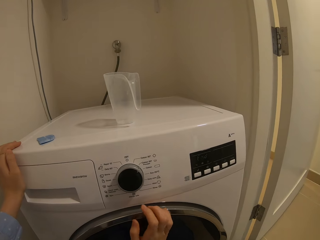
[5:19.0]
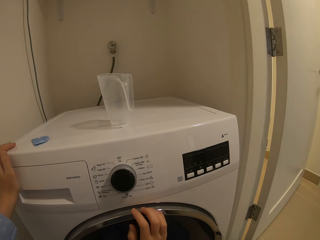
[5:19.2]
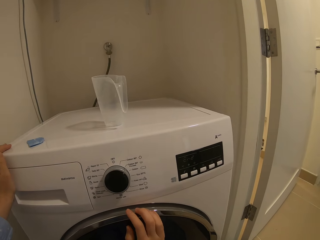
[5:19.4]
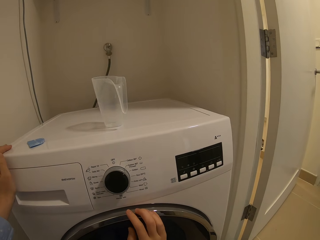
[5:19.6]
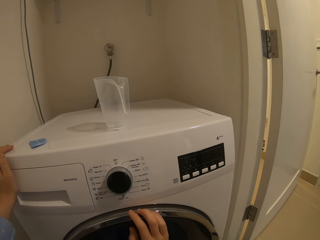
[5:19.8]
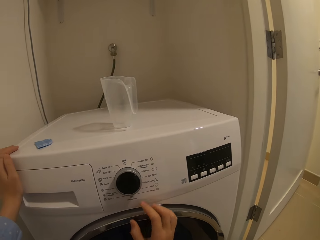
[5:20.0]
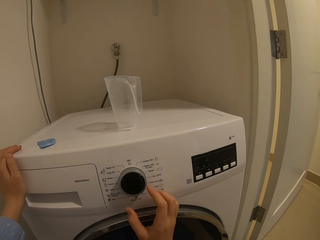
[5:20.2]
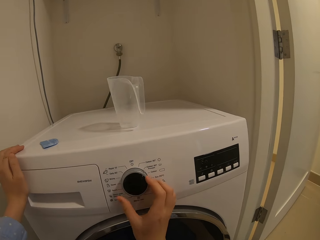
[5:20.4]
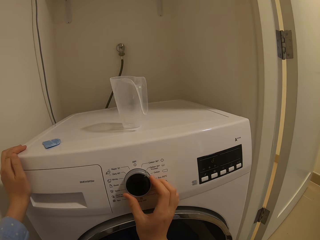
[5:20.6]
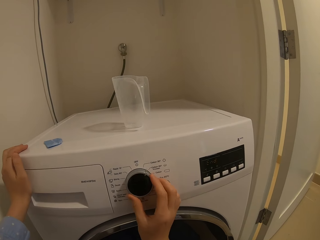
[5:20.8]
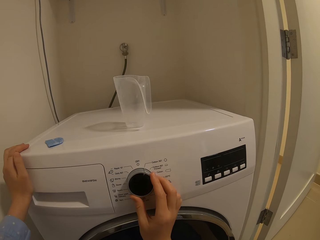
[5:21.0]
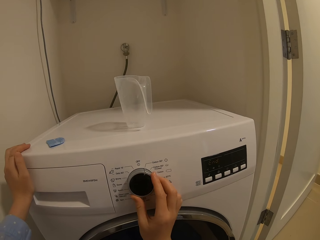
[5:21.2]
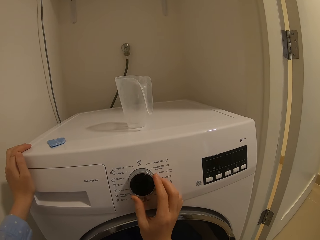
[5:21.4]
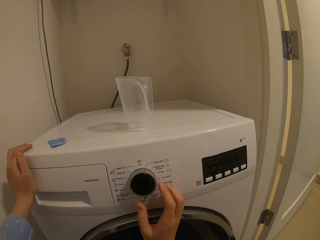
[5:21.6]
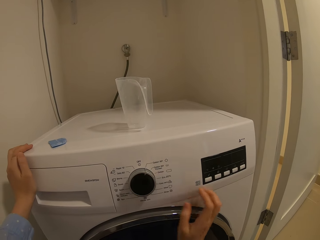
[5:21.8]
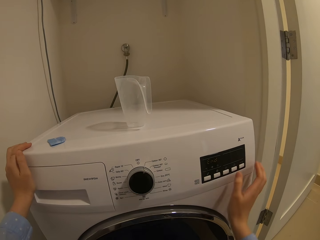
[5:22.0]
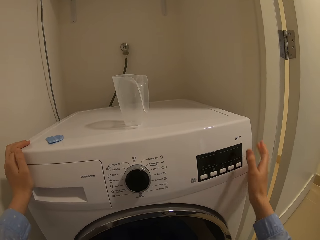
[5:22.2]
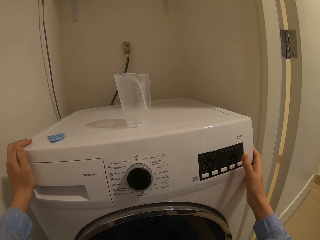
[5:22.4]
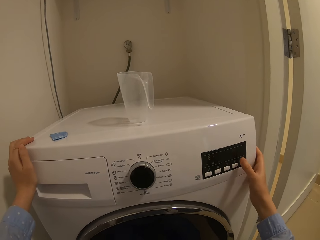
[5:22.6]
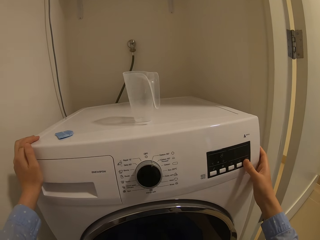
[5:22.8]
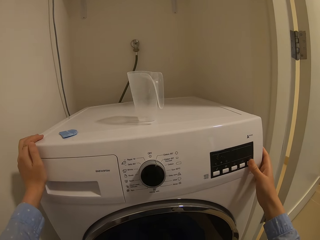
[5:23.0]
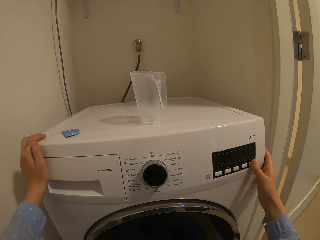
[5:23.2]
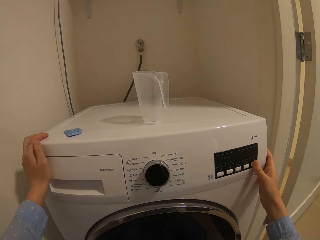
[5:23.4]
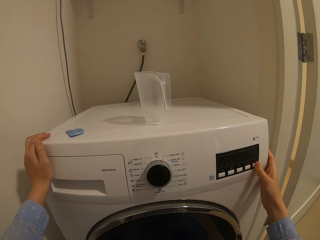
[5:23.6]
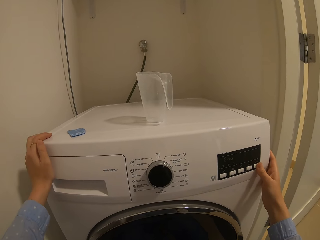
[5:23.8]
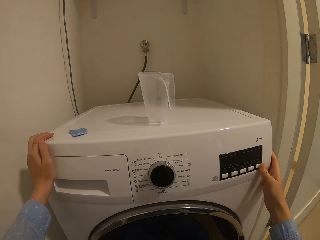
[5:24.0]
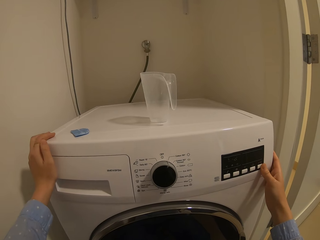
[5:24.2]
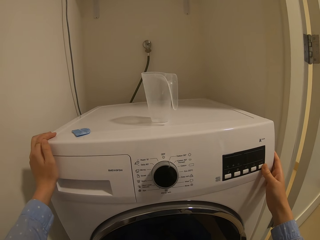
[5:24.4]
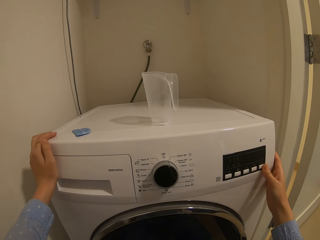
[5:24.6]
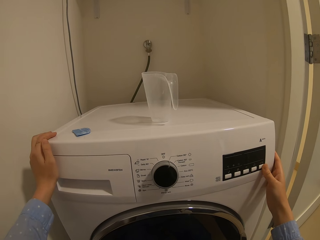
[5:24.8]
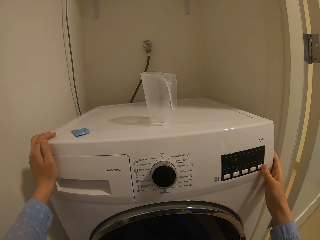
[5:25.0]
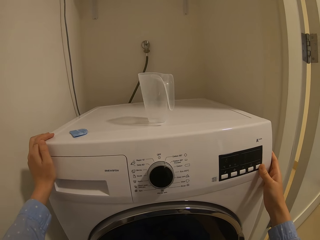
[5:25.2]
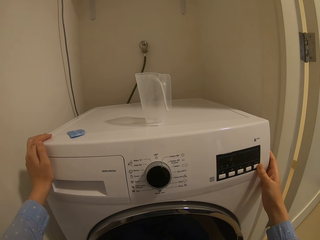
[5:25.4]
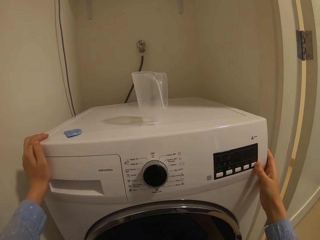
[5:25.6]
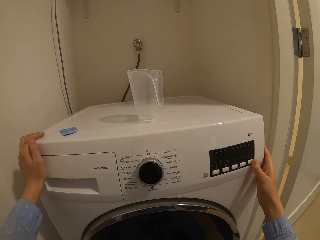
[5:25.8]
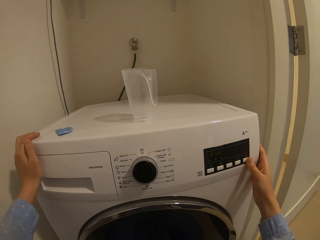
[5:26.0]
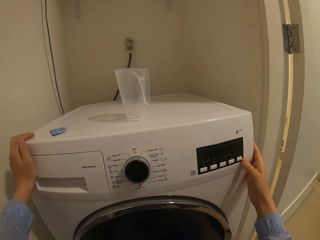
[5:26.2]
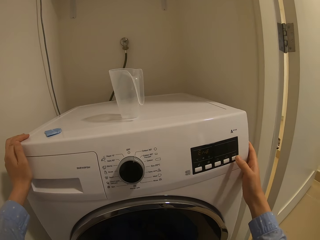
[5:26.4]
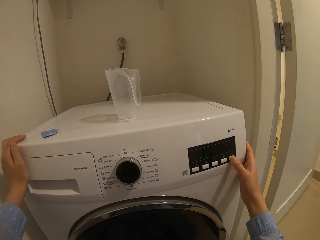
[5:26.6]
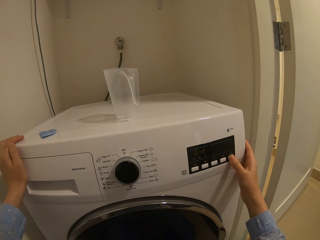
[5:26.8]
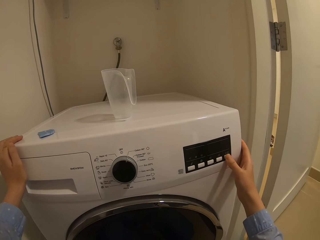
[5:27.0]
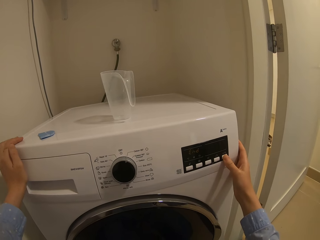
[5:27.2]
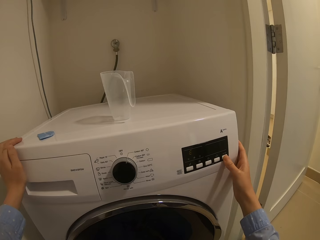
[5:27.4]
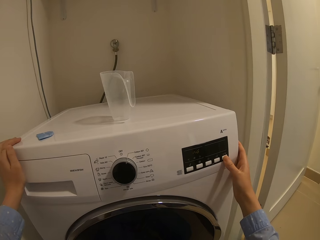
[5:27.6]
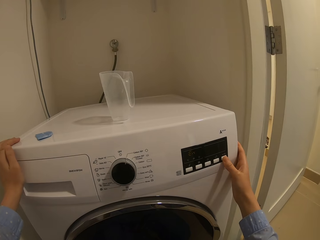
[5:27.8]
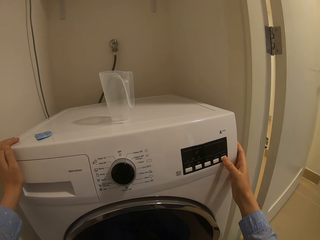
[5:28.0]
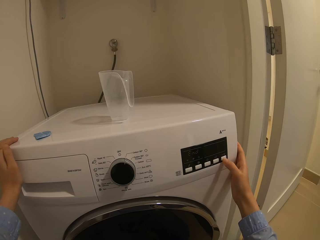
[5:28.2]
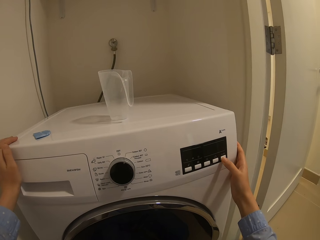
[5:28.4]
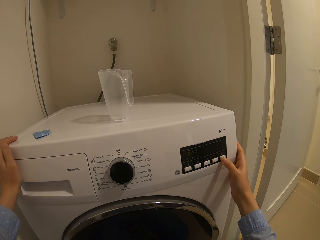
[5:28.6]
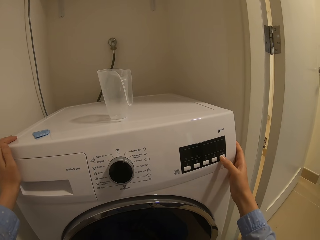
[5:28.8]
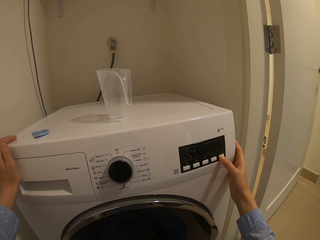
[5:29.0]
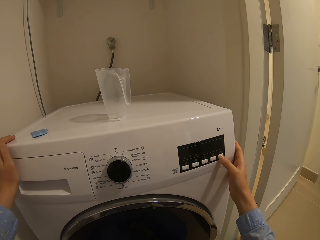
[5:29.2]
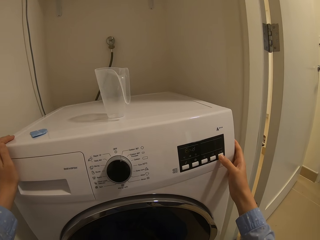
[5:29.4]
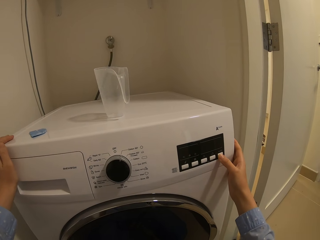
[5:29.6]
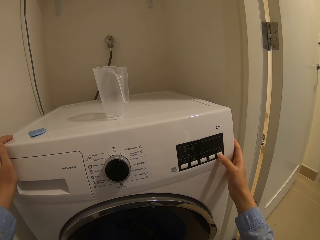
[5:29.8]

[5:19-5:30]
The camera wearer takes her hand off the control knob. She presses the washing machine's button. She operates the washing machine.

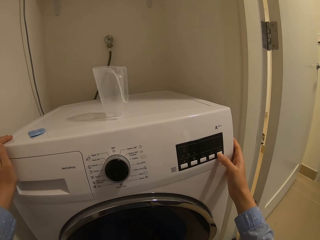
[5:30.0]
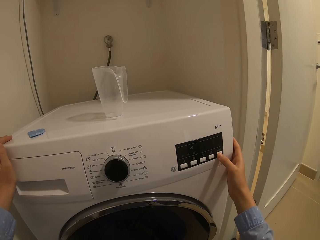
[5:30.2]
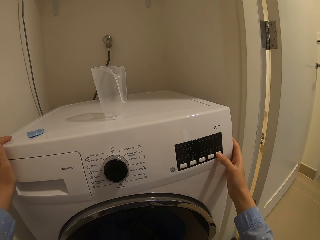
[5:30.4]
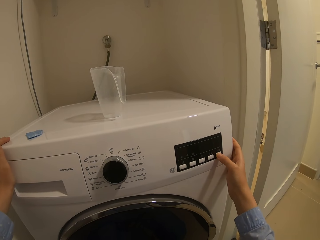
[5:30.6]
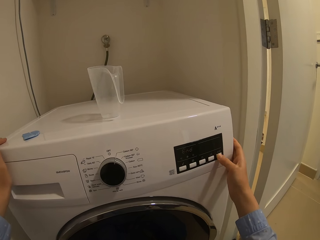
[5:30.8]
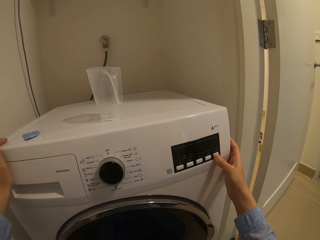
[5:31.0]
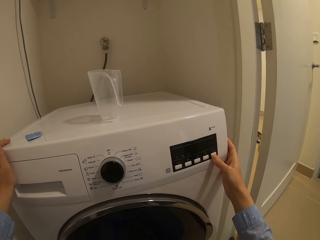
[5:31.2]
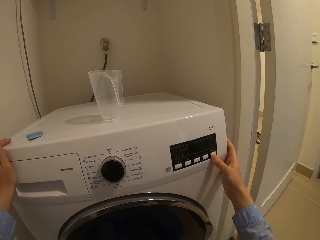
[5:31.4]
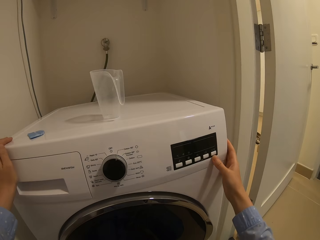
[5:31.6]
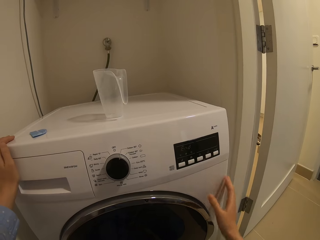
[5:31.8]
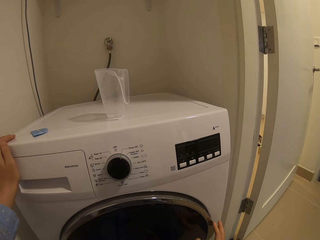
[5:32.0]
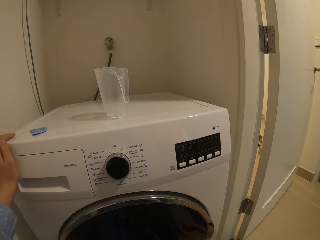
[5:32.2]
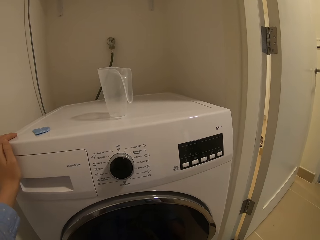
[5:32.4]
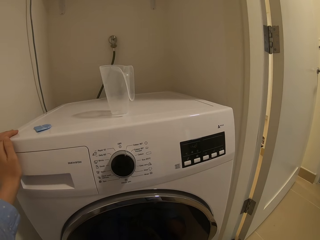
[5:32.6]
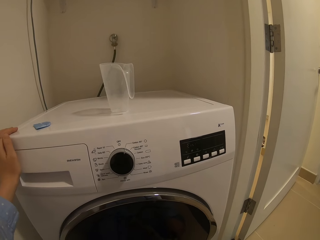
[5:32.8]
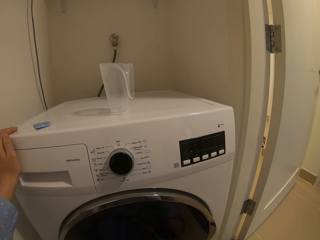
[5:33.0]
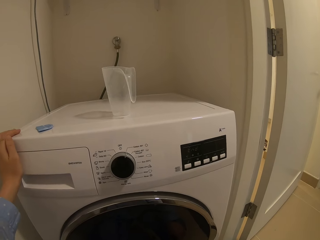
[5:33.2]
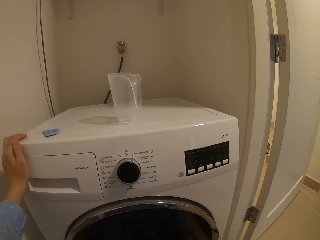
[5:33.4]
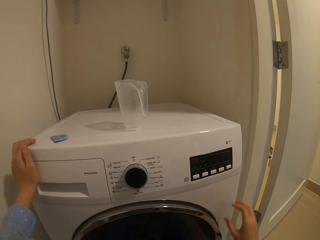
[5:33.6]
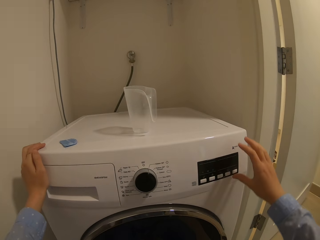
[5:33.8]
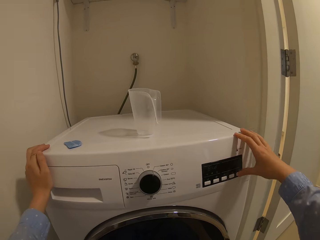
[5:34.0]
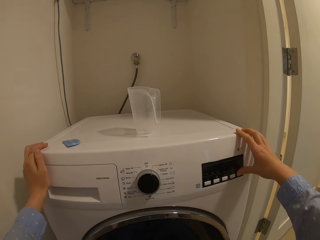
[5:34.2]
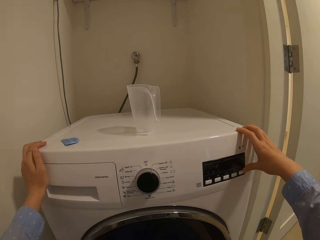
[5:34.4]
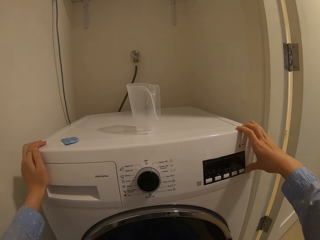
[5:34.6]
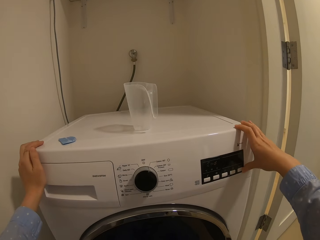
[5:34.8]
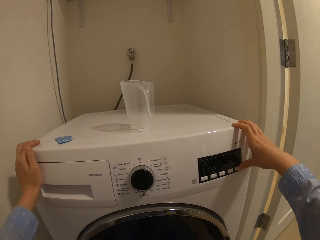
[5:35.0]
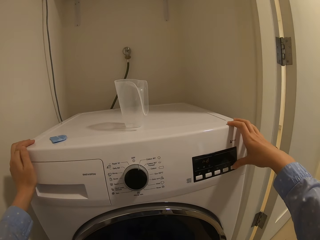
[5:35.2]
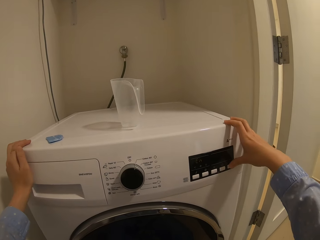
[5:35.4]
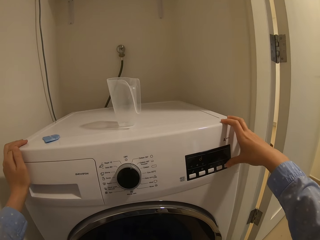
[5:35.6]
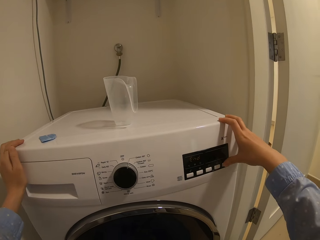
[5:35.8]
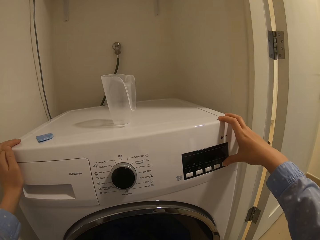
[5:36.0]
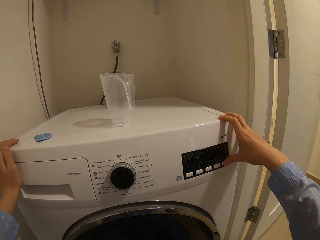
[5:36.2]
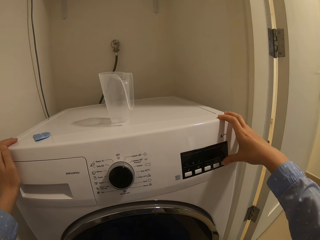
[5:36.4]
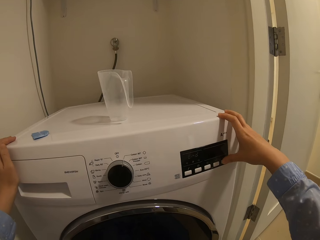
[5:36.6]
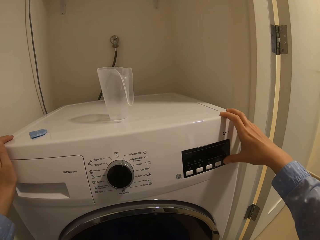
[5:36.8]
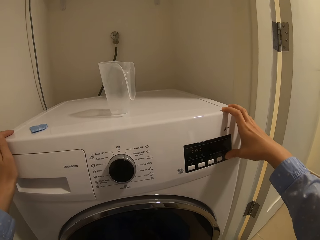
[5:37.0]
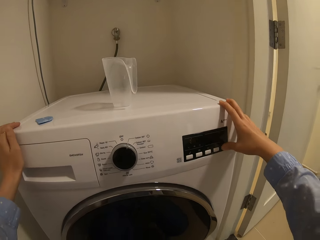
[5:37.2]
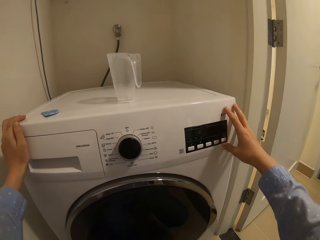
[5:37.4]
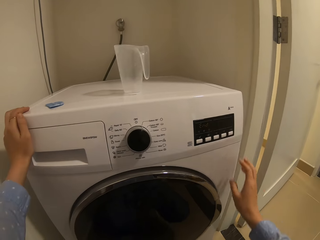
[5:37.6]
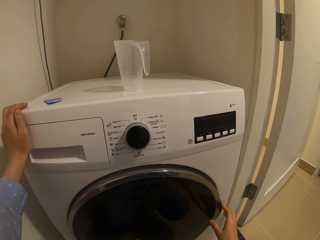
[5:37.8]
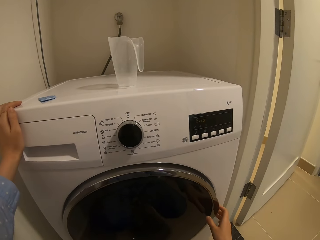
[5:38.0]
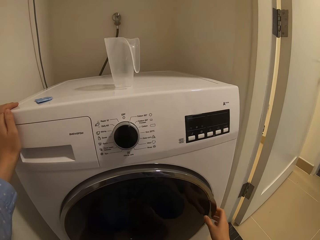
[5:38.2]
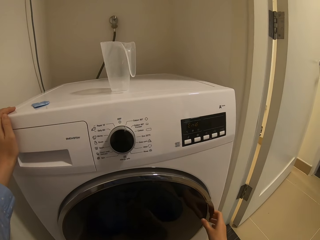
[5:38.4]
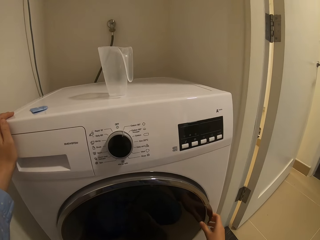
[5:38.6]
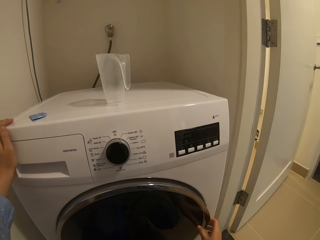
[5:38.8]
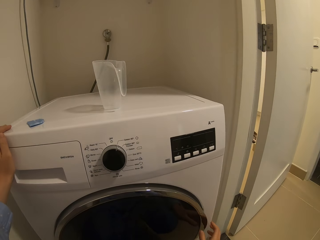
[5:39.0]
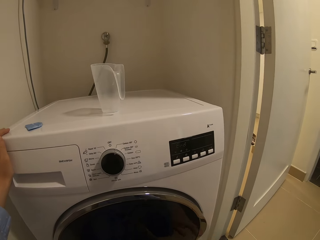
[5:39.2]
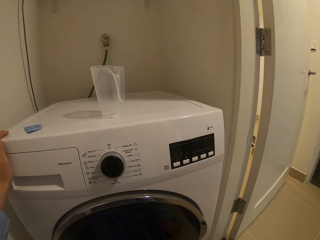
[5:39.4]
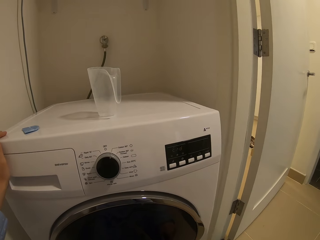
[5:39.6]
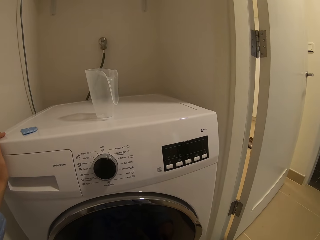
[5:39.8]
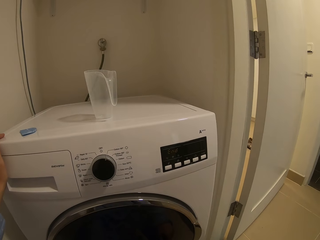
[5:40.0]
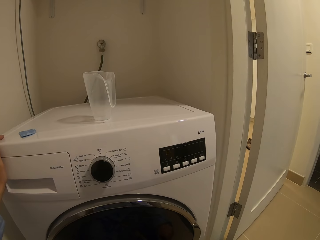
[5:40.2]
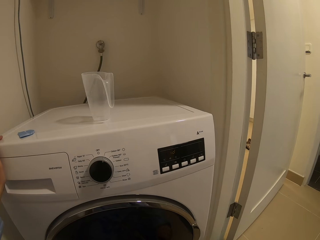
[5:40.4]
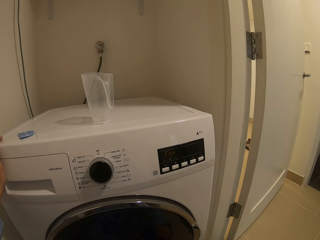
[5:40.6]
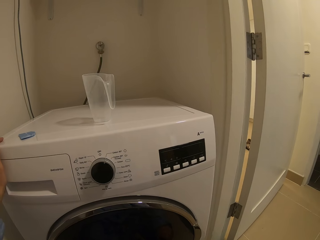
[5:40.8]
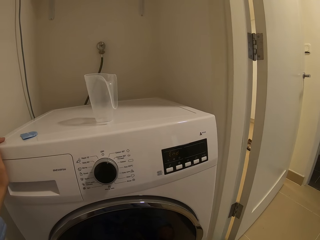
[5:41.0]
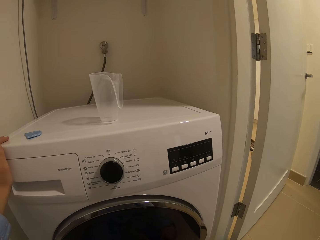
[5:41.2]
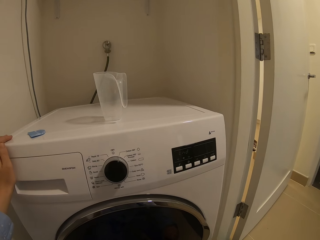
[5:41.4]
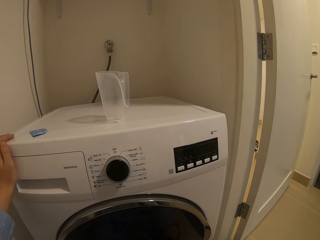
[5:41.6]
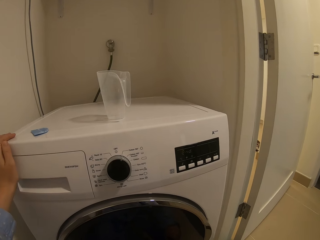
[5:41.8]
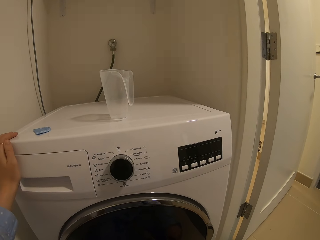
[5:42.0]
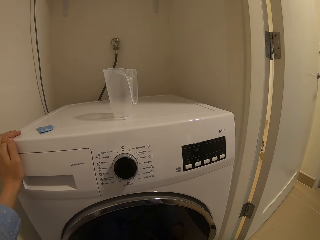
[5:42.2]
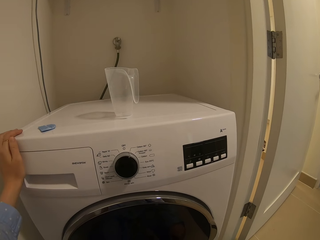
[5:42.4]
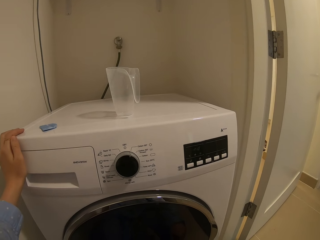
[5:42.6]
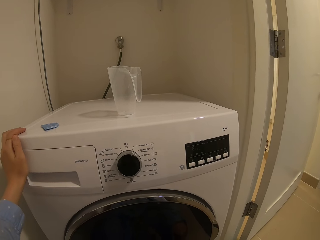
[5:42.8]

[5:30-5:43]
The camera wearer lowers their right hand. They take their hand off the washing machine. They press the washing machine's button. They operate the washing machine. They take their hand off the washing machine. They touch the washing machine's door. They hold the washing machine door.
